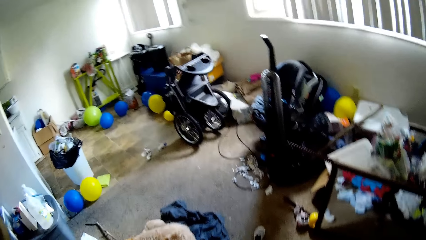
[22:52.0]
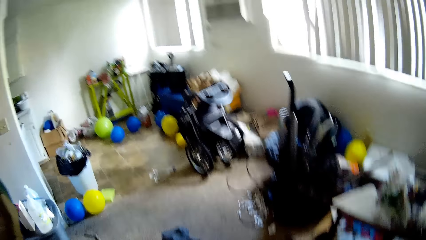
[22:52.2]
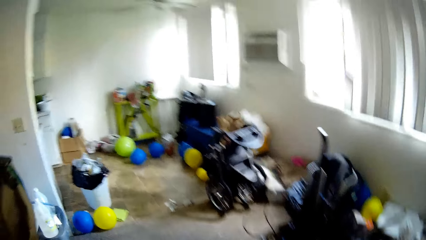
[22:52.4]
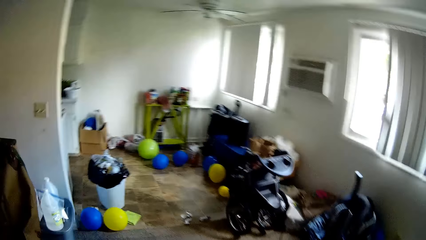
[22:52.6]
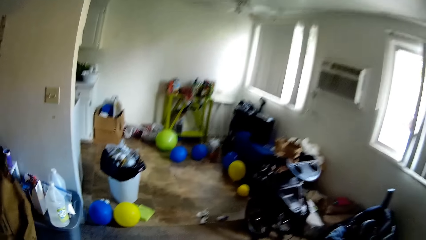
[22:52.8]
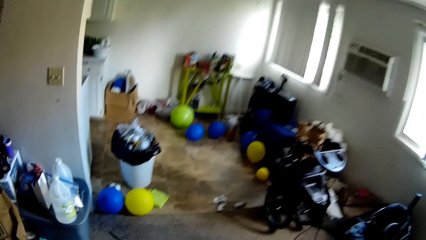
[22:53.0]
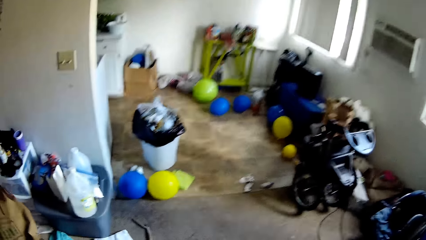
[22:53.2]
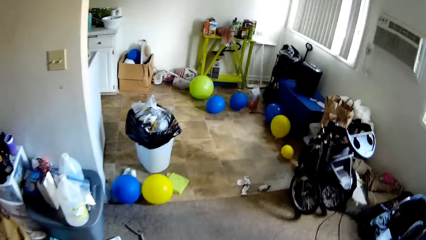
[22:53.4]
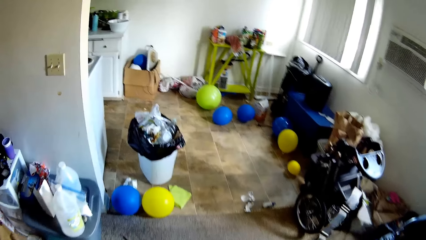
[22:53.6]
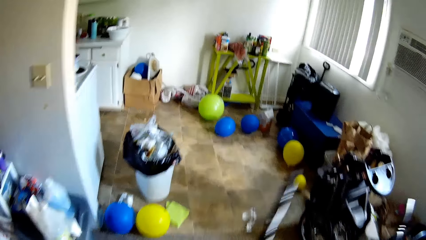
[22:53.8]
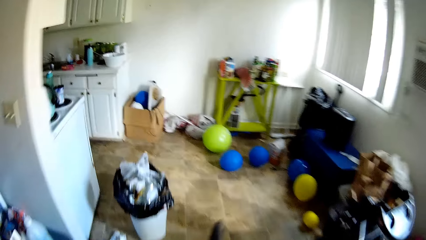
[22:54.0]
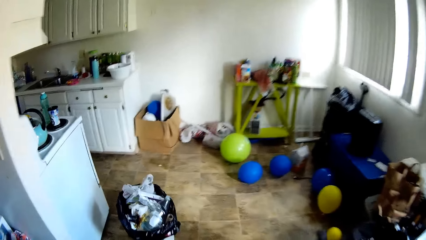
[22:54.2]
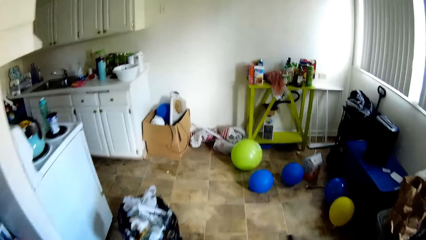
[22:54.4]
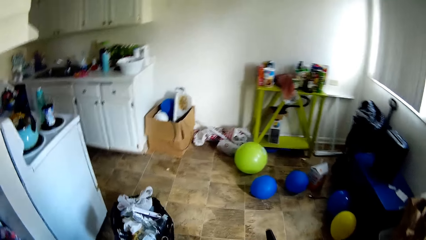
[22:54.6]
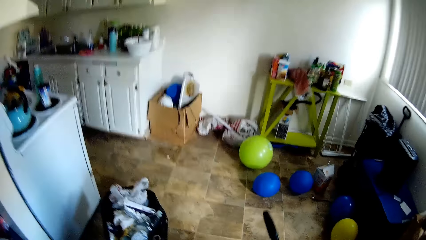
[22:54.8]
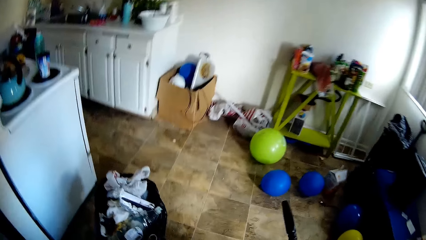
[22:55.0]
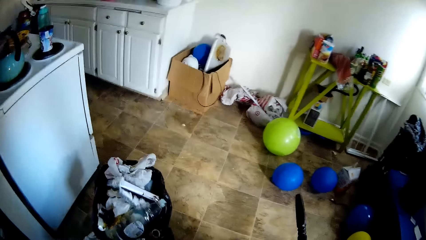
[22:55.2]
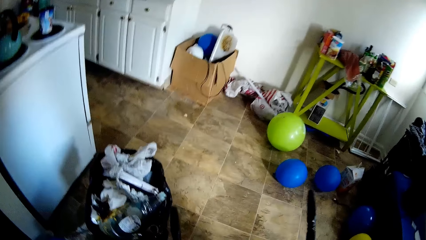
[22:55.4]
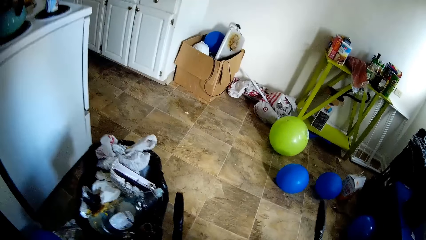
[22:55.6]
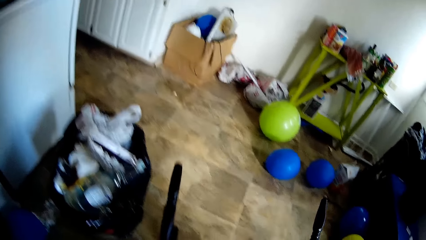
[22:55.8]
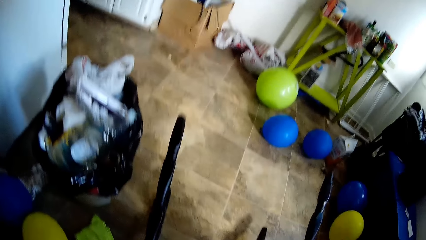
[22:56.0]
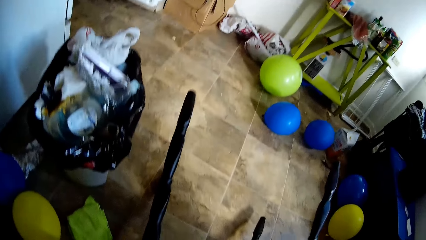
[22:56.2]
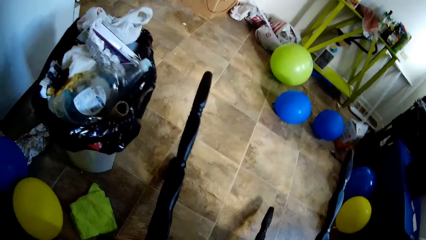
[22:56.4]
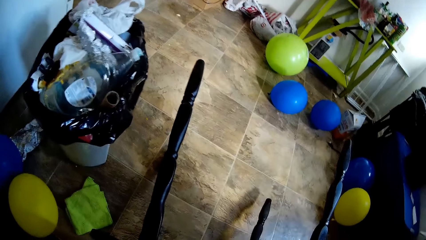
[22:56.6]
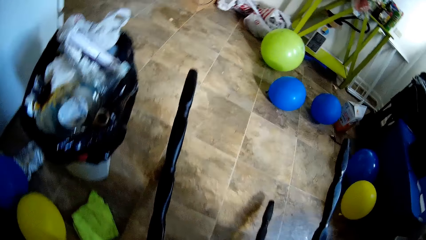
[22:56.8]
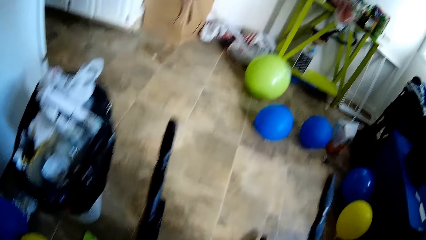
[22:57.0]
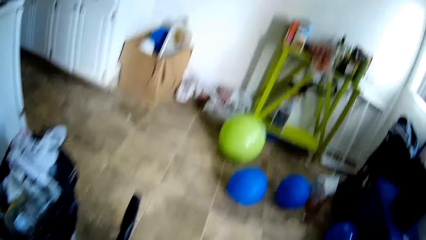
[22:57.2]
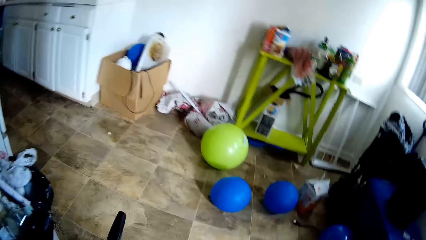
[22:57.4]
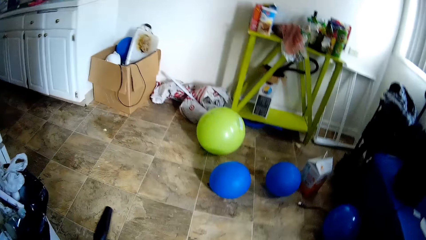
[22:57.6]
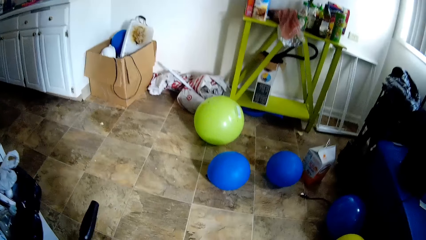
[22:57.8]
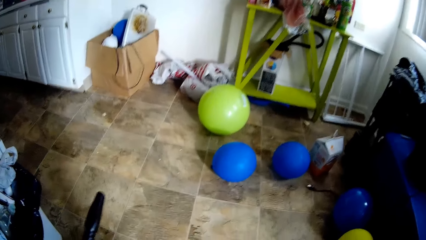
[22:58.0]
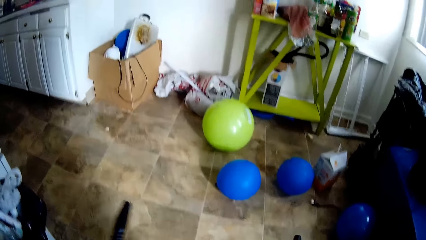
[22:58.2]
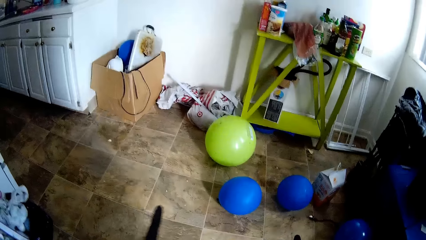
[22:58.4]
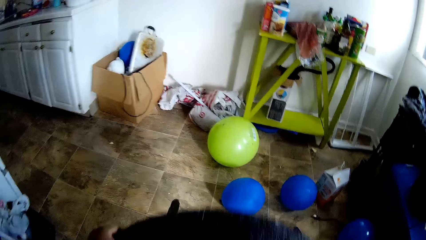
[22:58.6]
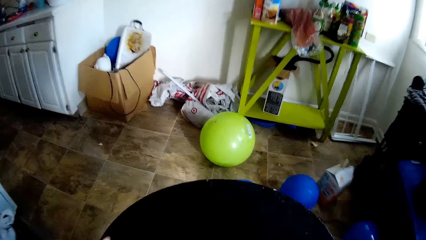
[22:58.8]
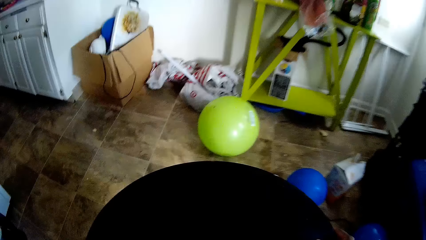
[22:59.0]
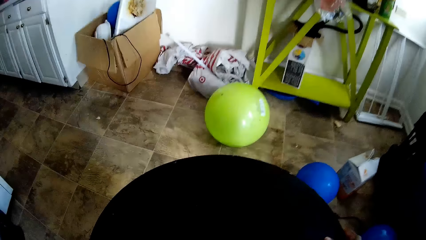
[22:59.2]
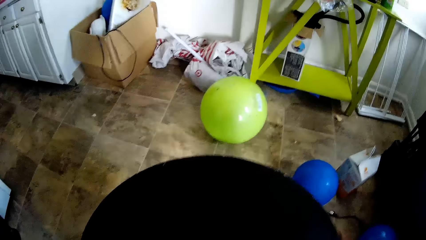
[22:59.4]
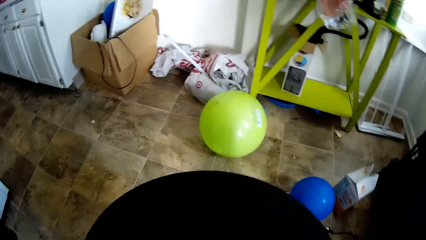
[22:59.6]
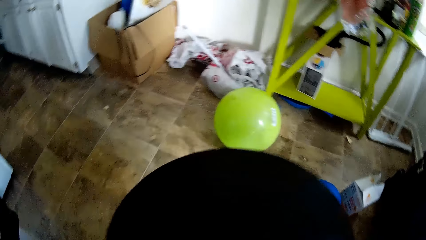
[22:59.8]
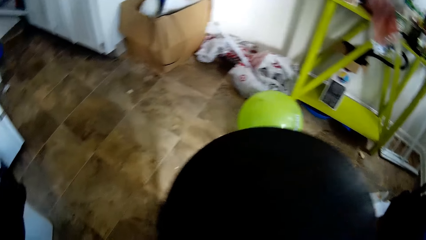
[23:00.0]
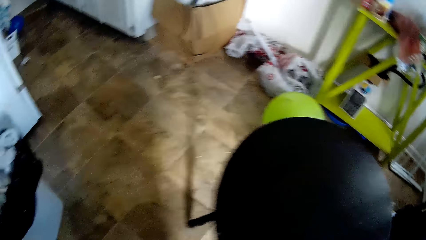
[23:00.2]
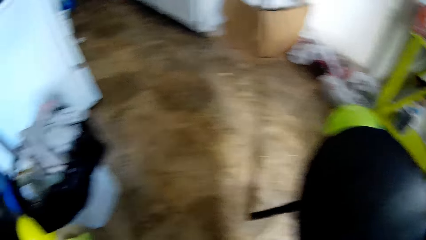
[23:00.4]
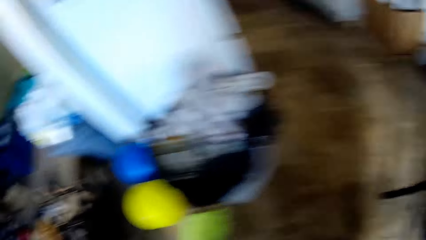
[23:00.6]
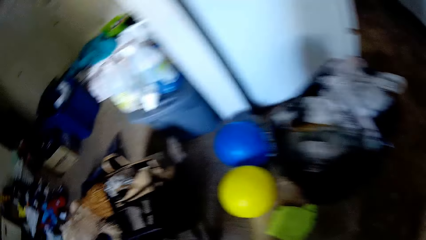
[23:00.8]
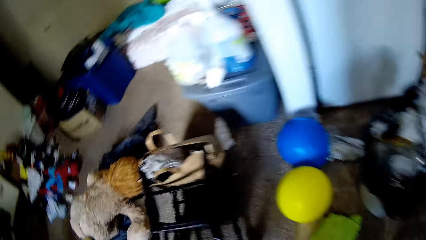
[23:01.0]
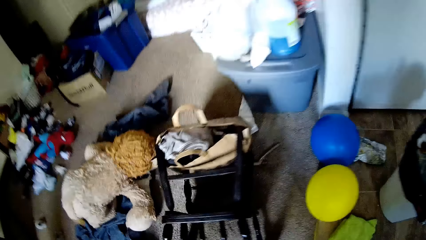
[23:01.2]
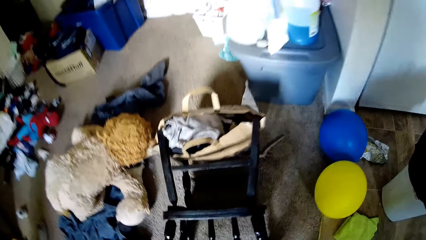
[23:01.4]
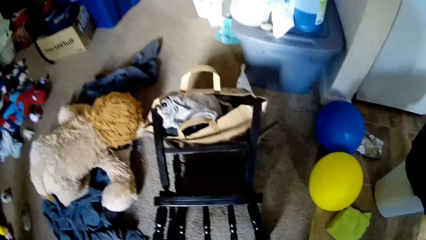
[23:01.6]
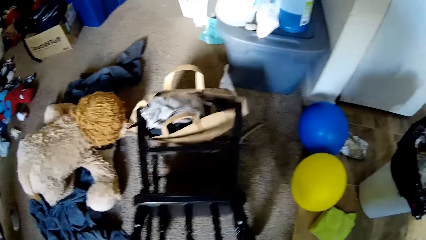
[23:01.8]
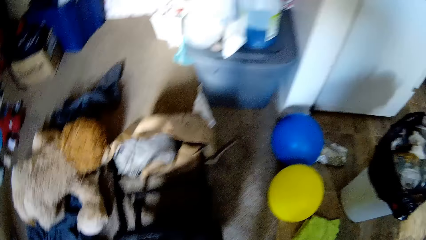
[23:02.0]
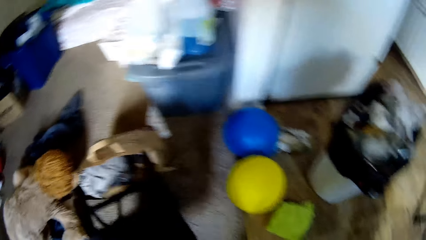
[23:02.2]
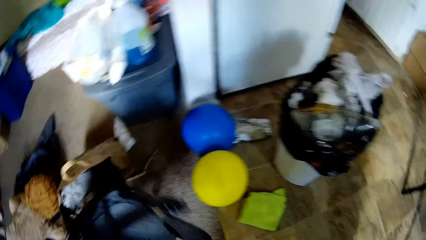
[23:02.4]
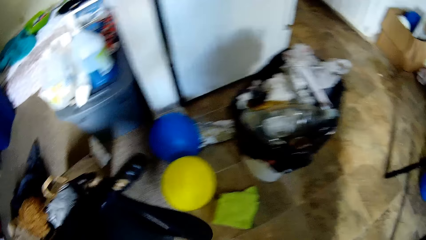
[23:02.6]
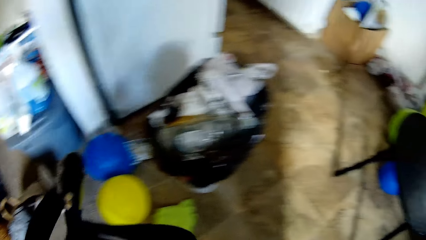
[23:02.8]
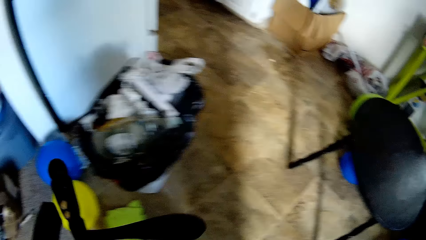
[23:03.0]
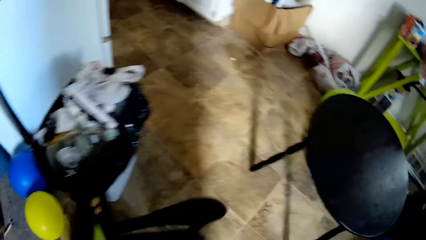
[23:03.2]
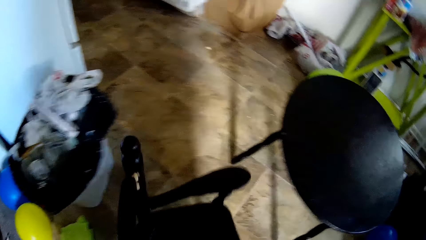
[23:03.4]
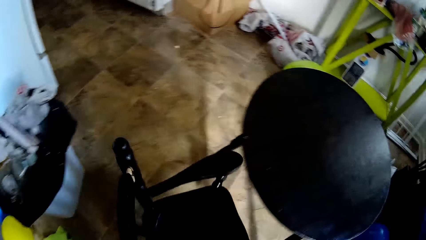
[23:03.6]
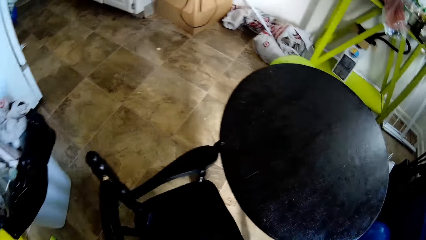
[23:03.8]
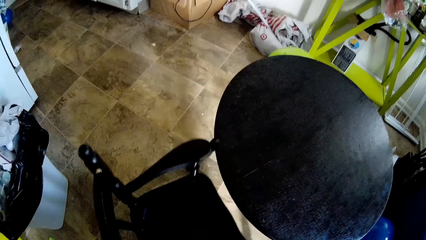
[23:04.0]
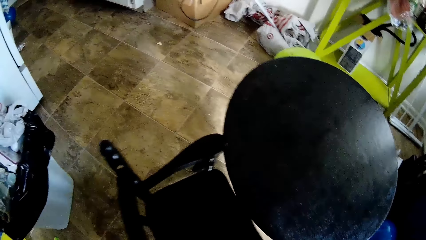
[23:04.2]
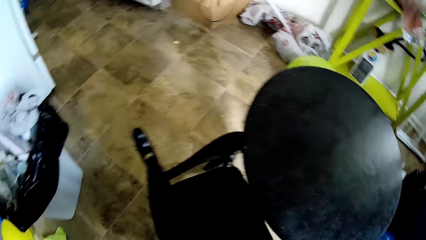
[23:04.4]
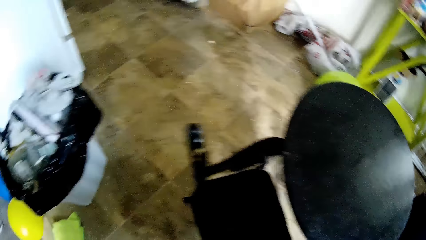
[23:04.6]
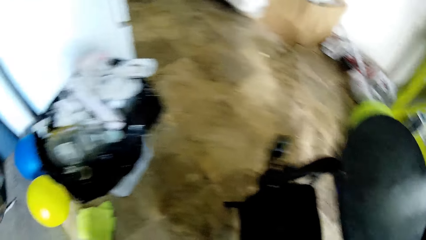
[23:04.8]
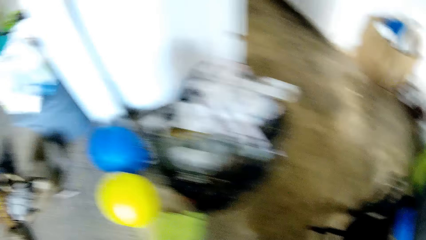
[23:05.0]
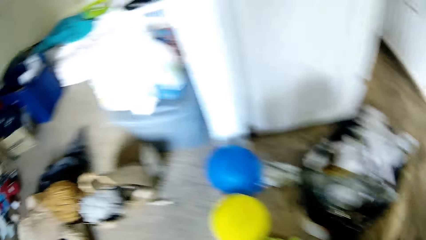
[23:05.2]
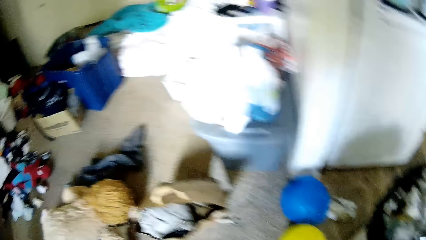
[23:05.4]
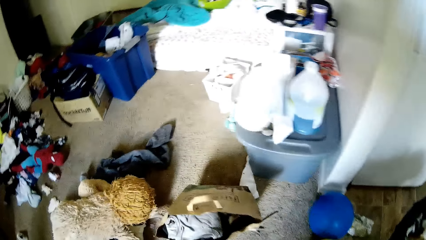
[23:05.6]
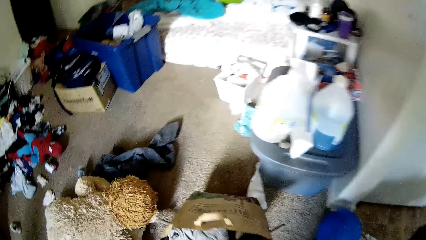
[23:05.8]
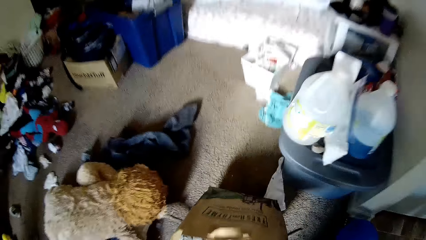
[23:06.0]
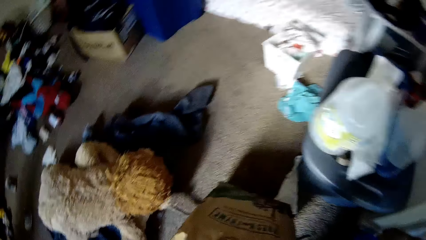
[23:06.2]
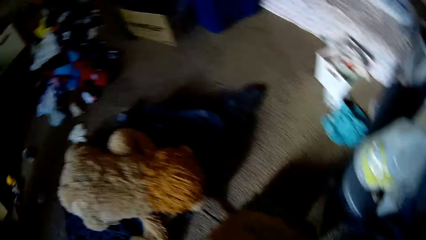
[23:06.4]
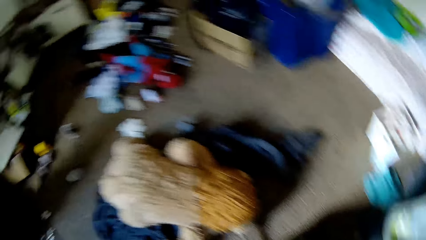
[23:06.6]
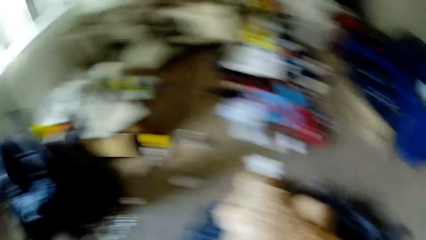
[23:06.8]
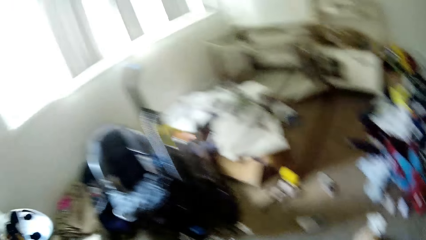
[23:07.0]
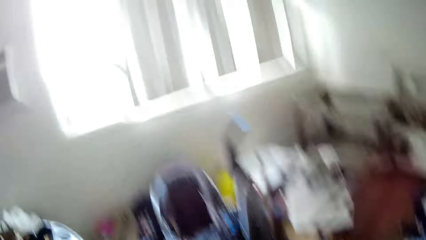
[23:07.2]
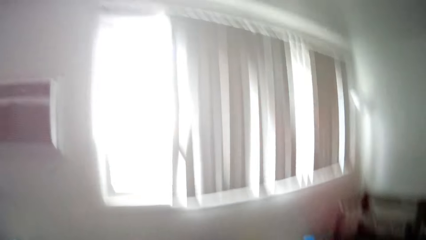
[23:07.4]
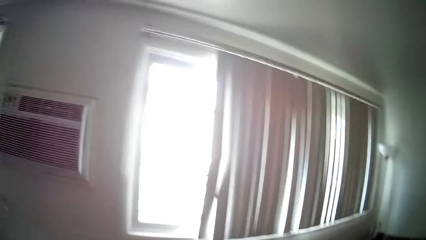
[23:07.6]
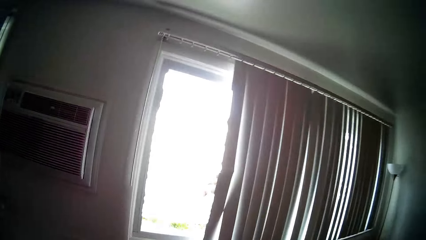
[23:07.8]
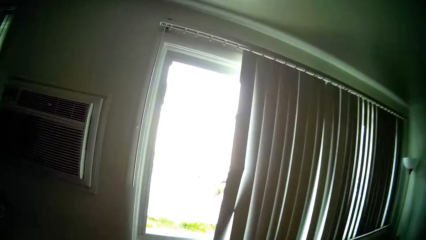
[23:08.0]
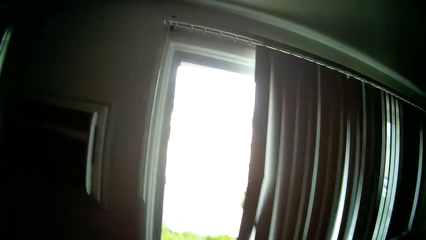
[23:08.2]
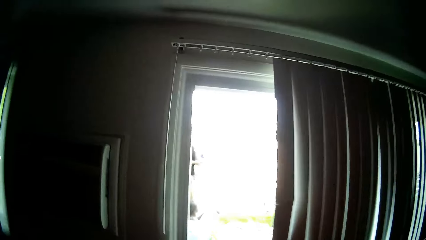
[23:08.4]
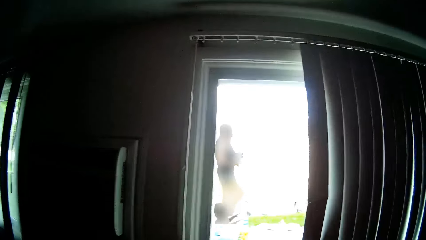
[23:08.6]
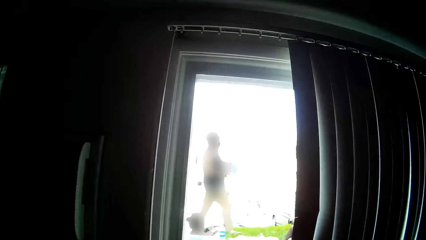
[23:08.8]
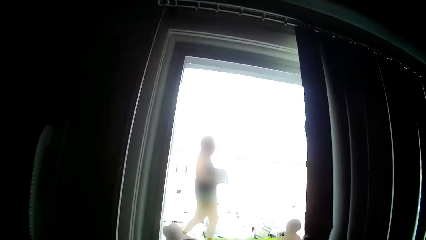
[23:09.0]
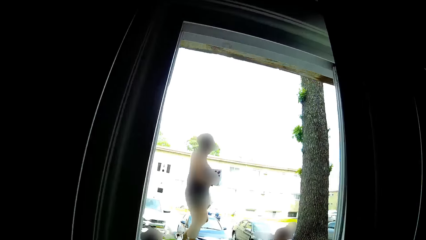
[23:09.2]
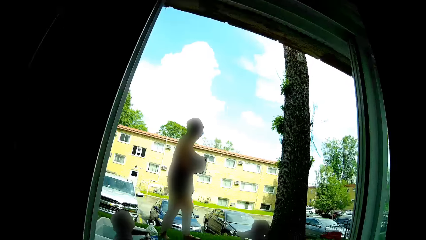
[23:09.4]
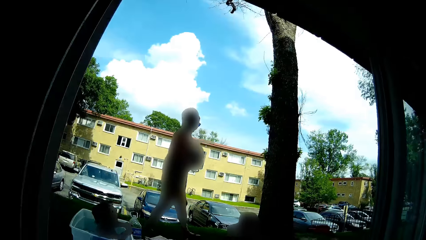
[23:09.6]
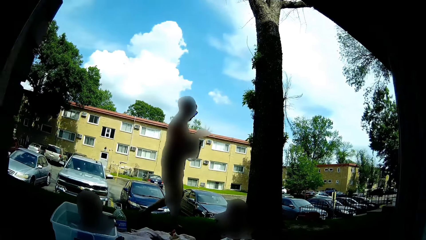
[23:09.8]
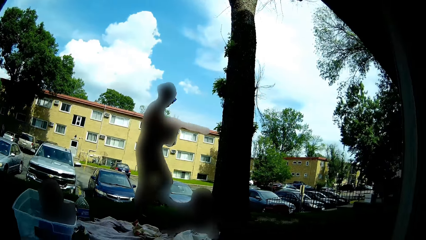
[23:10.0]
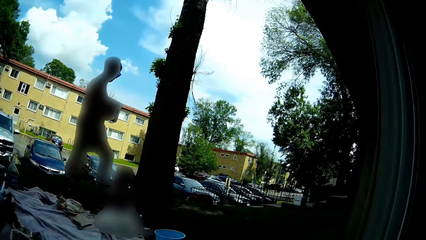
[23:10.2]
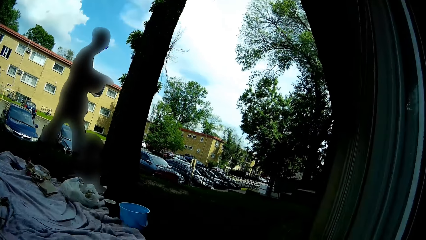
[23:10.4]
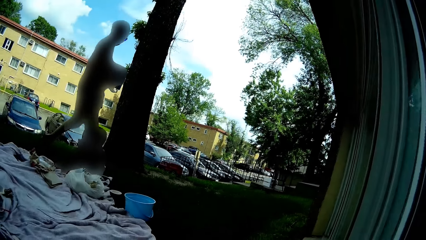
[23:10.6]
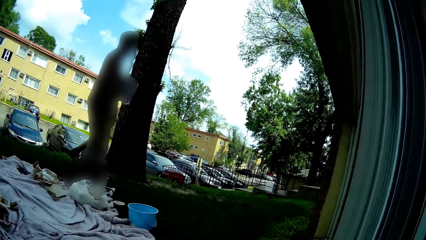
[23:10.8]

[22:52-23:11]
The camera wearer holds a stool. She holds a paper bag with her left hand. She walks in the room. She places the table on the floor with both of her hands. She places the stool on the floor. She walks in the room. She picks up a chair from the floor with her left hand. She drops the chair on the floor next to the table with her left hand. She walks in the room. She picks up the paper bag from the floor with her left hand.
